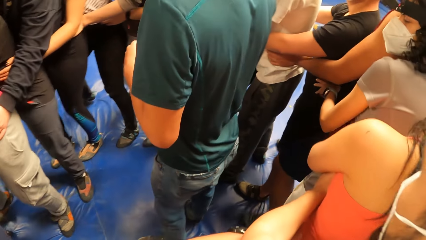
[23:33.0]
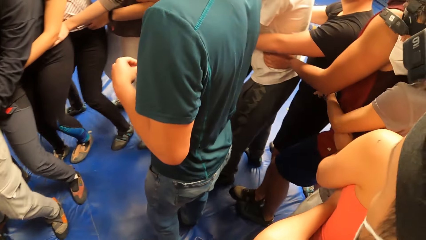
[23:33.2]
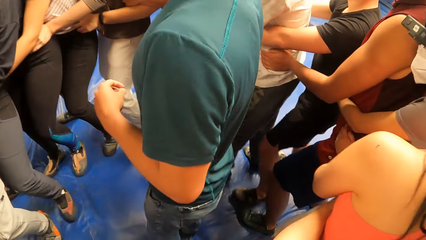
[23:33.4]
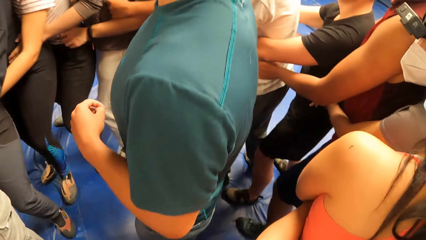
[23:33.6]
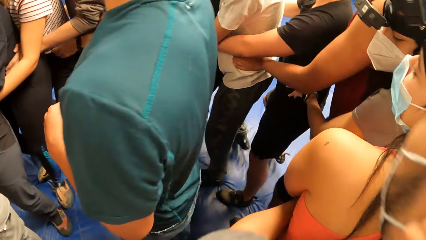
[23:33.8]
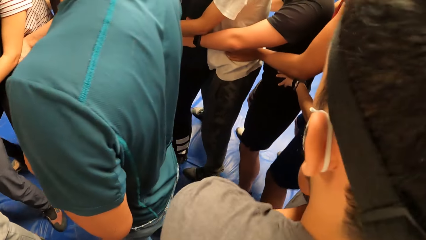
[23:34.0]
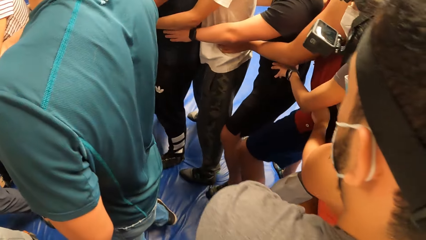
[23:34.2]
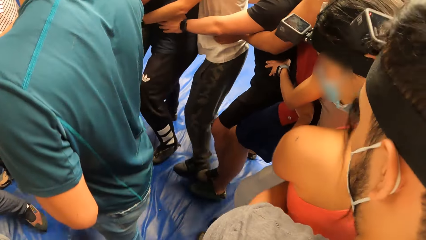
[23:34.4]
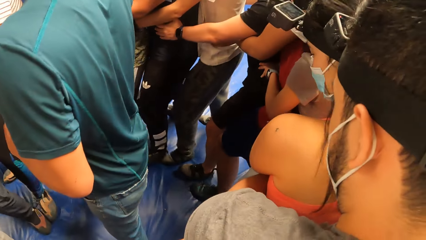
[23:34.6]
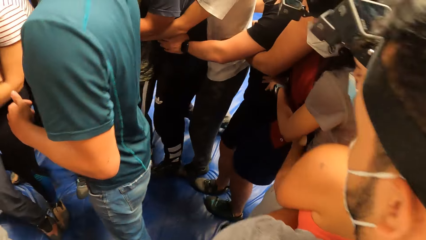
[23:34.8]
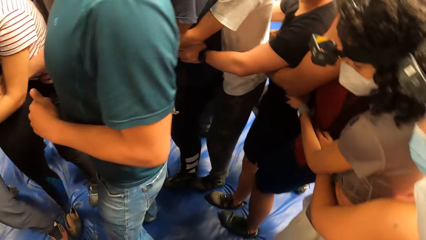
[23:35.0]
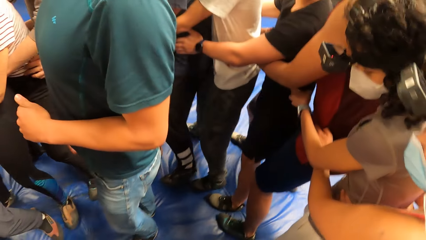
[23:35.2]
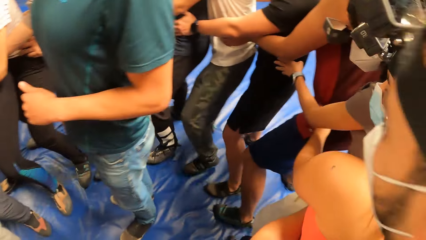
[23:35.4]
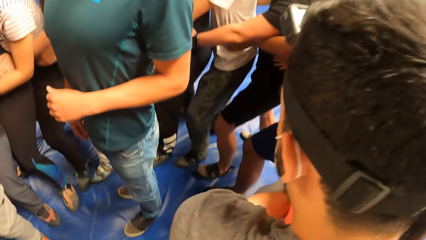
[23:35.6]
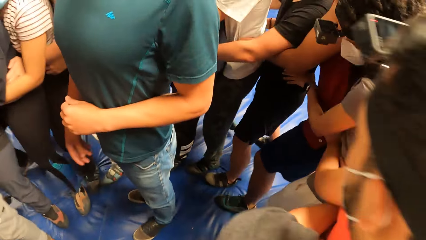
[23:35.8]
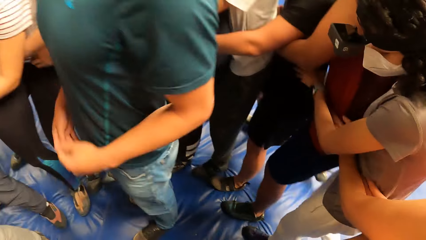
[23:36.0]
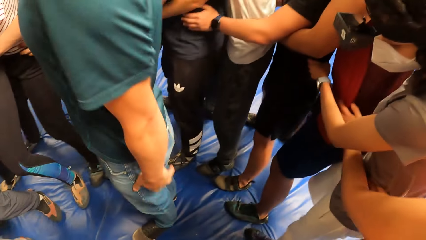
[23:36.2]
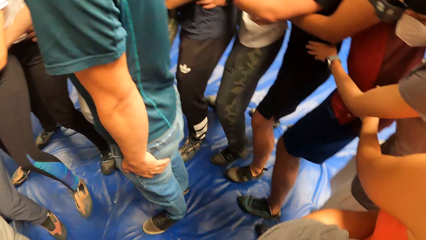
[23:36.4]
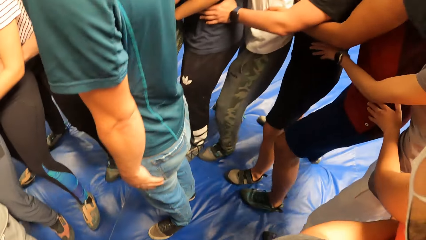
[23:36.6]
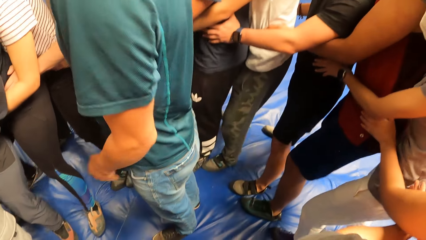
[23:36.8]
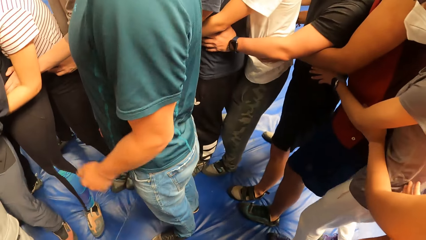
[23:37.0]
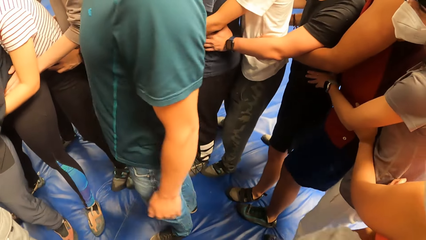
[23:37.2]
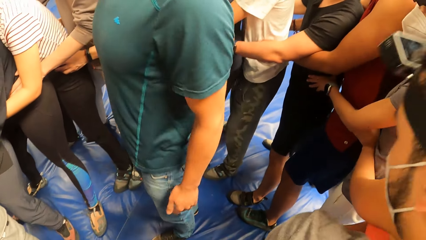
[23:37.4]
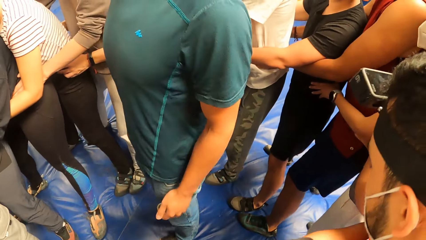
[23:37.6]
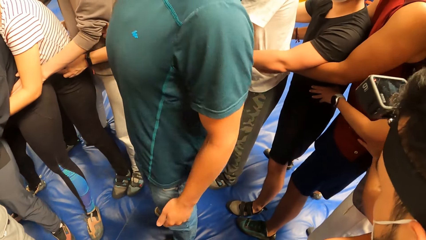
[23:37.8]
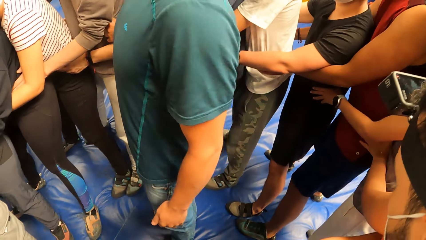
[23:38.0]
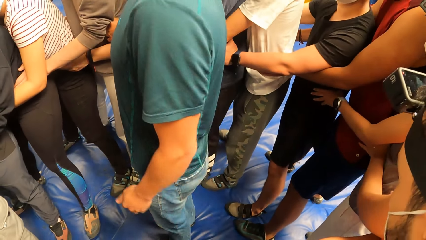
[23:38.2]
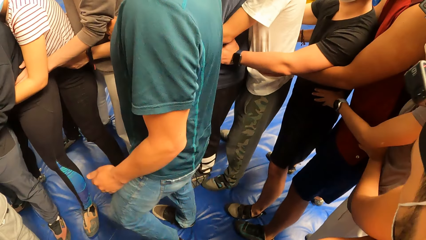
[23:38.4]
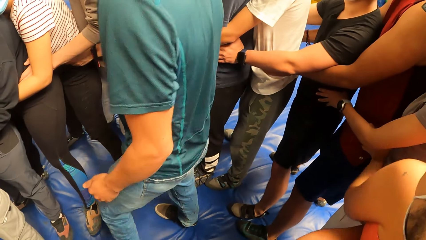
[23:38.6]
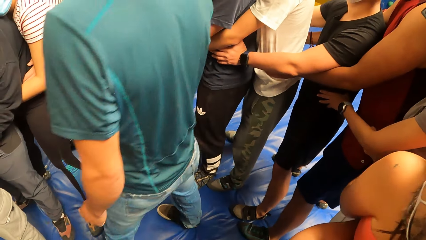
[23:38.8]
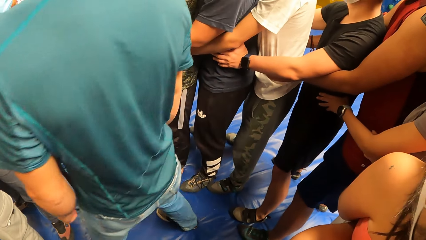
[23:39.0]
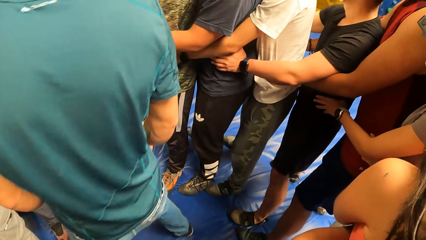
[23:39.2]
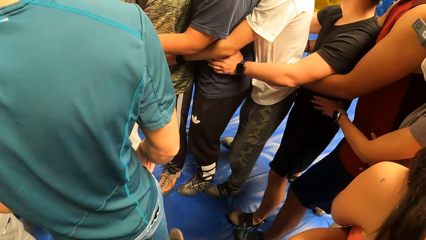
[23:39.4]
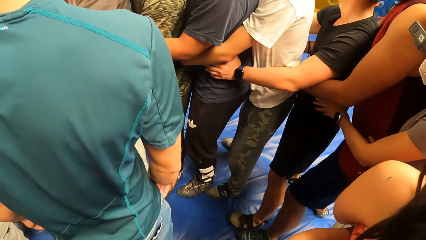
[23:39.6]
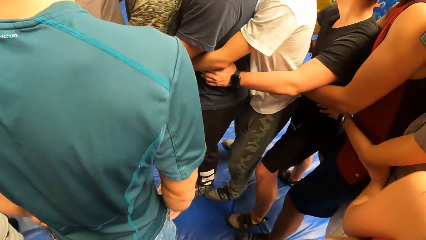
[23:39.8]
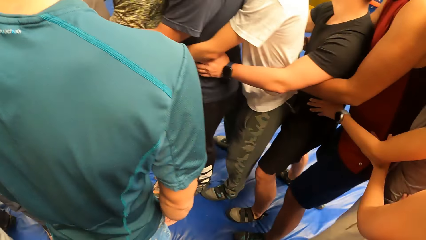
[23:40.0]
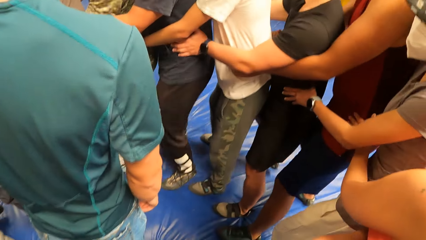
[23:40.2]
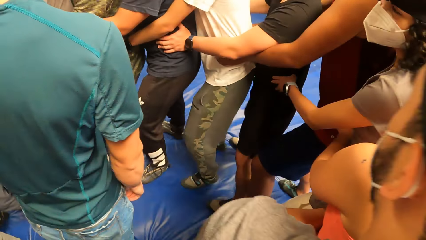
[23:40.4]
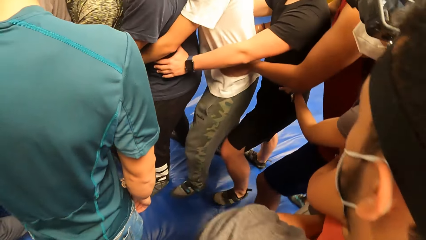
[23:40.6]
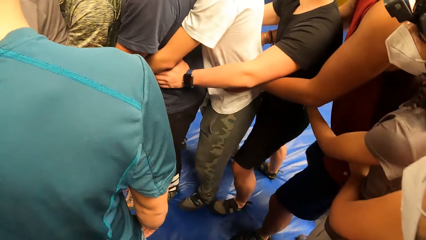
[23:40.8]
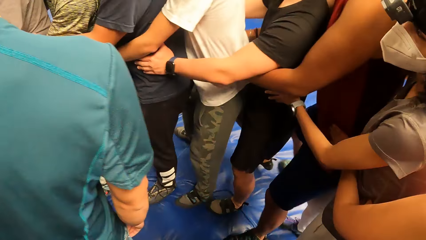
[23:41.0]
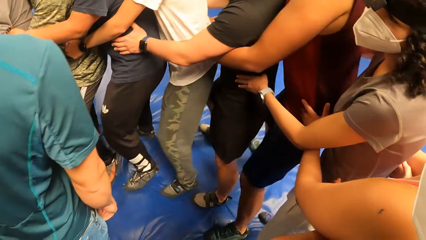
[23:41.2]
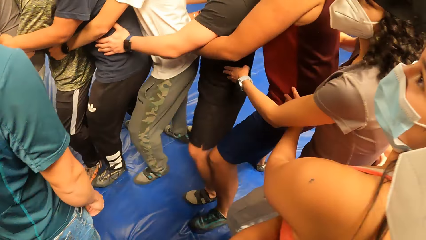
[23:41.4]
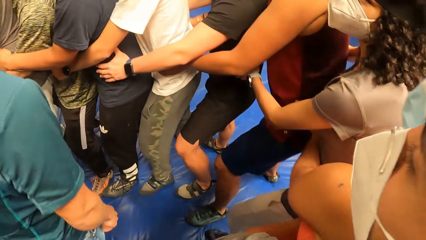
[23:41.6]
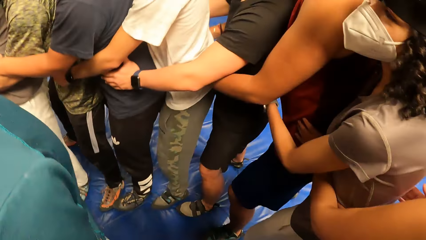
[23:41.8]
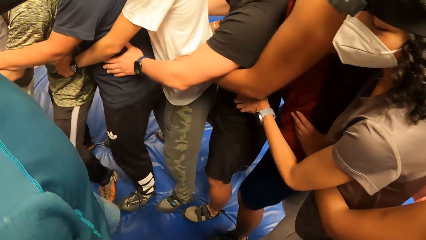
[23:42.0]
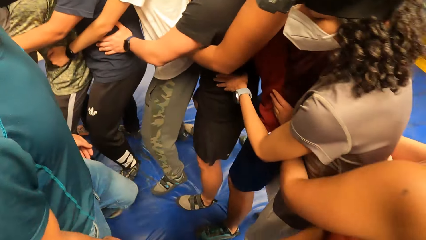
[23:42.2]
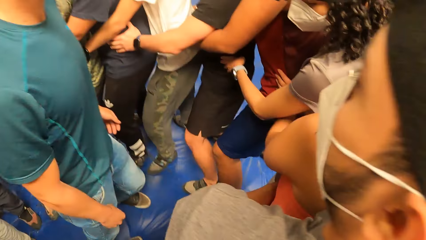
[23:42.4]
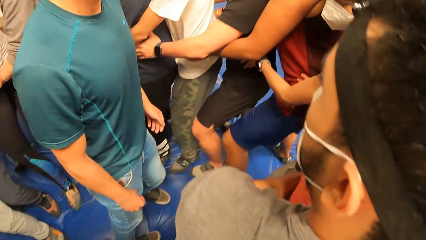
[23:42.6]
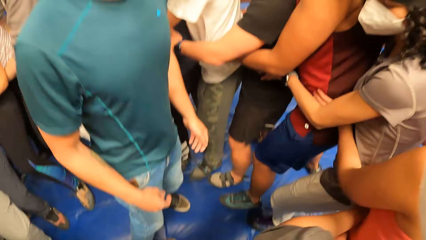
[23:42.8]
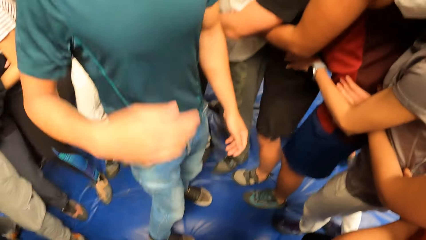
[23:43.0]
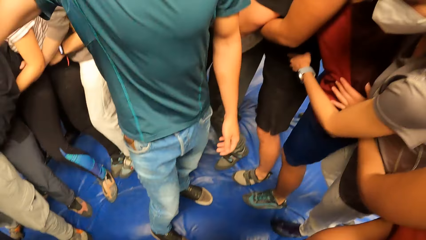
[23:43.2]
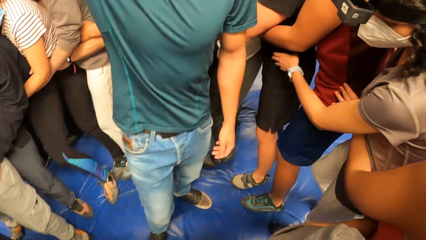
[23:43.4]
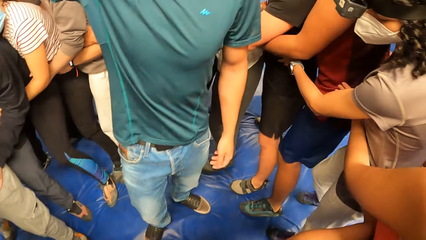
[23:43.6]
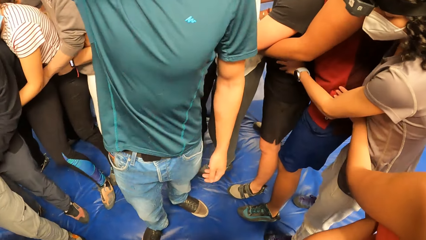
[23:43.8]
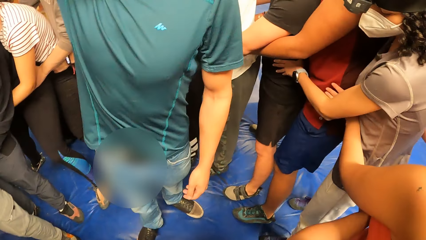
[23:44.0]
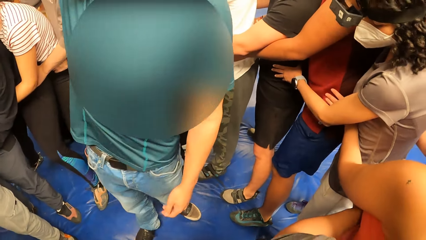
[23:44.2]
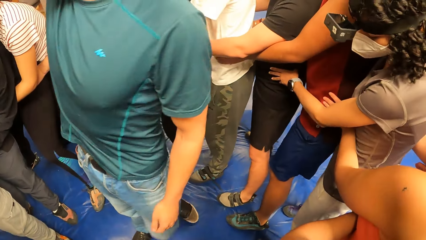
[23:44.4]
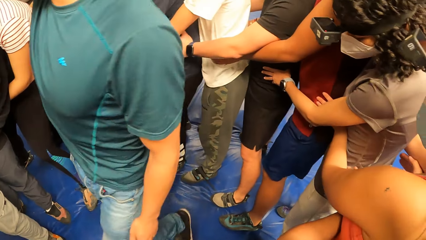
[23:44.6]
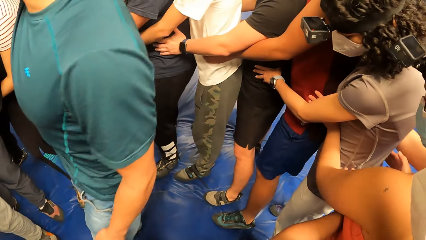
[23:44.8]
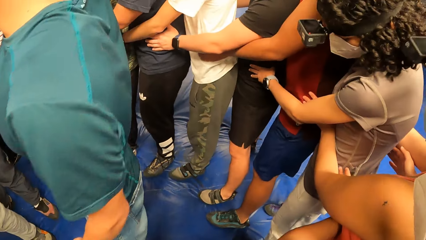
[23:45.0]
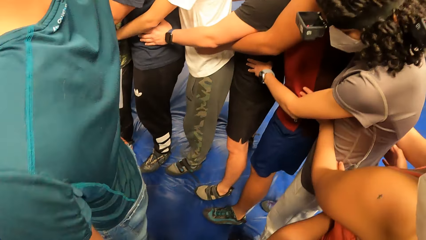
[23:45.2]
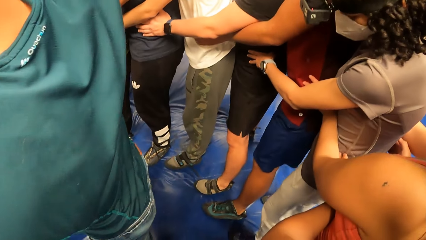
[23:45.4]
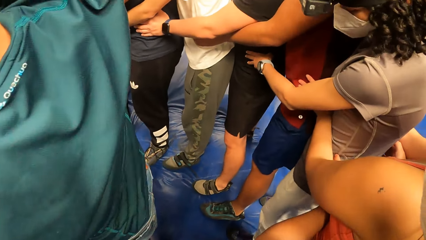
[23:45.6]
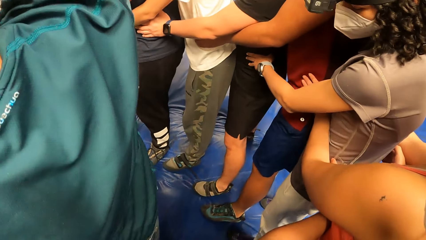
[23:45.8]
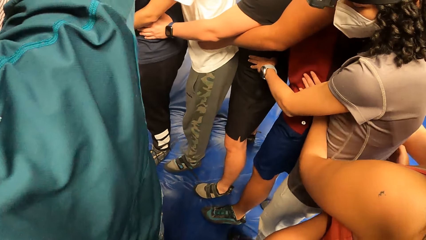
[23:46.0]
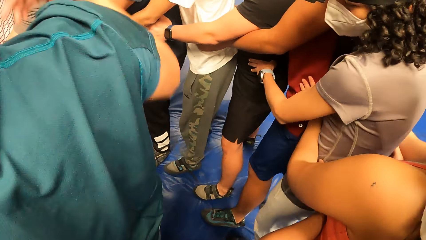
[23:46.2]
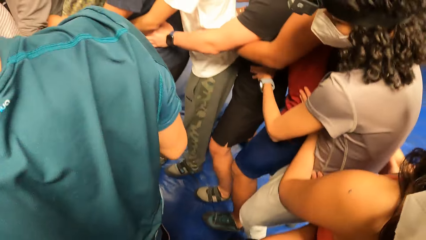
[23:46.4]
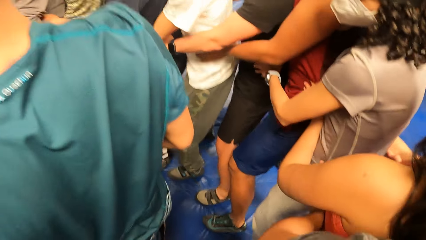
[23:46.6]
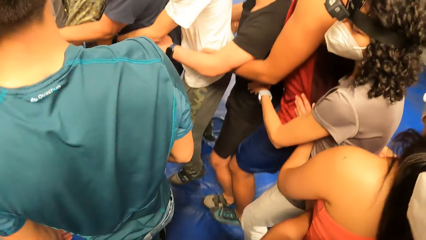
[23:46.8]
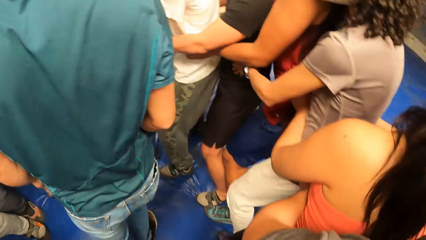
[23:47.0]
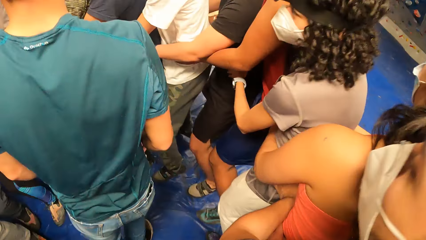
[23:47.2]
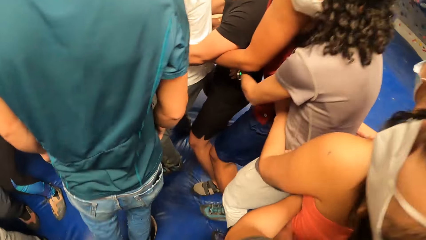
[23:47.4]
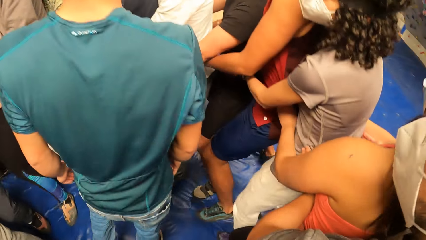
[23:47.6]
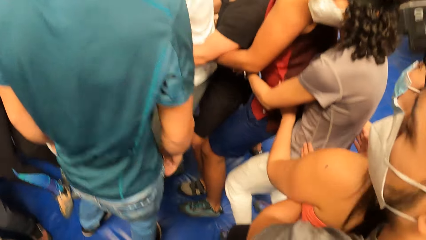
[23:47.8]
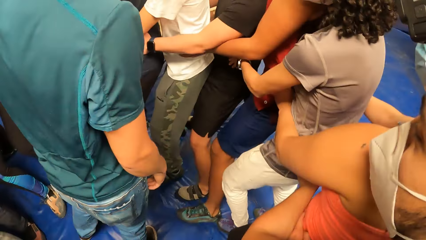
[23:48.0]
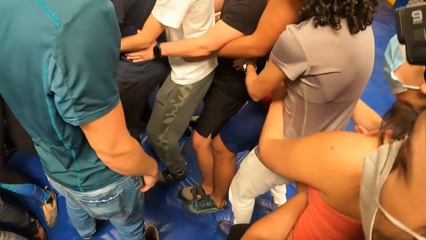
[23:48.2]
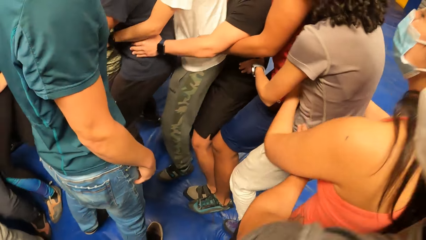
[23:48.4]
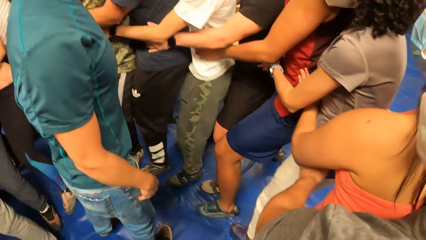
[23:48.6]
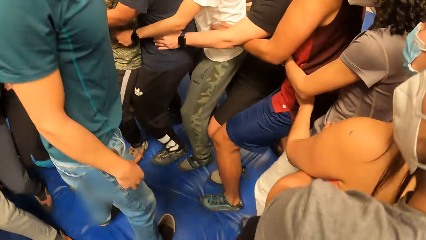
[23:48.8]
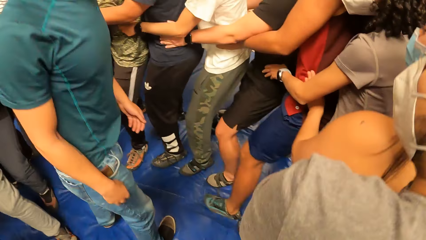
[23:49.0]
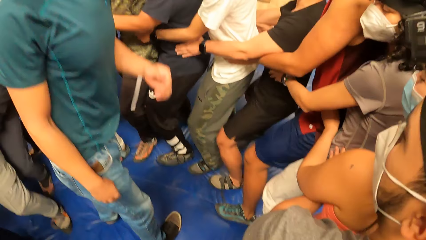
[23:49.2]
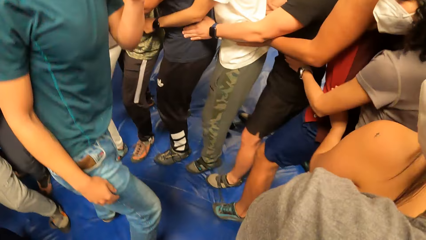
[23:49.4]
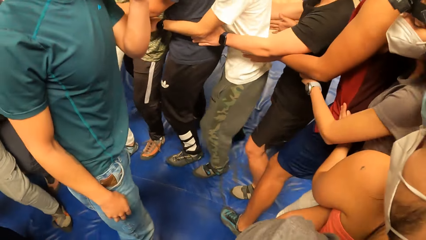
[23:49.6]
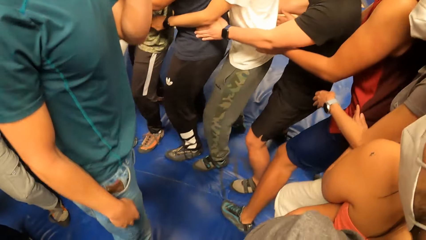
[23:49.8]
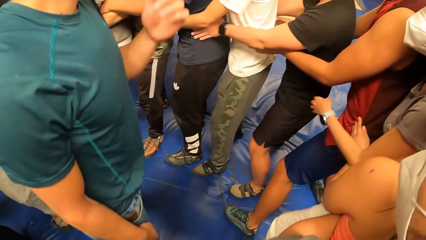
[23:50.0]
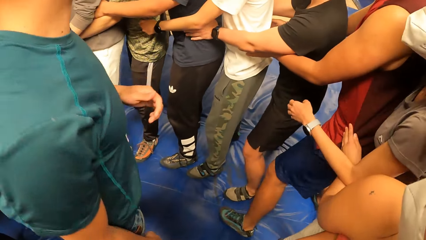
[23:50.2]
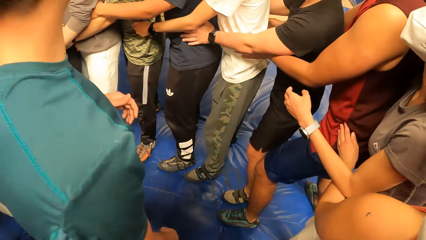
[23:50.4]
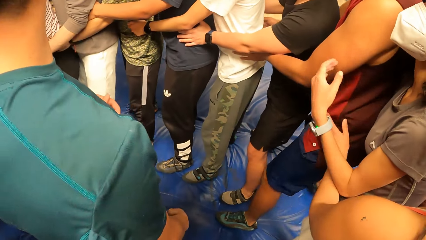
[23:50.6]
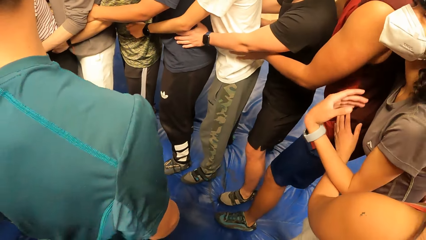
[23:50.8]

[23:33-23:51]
The camera wearer moves forward. They stop moving. They jump up.
